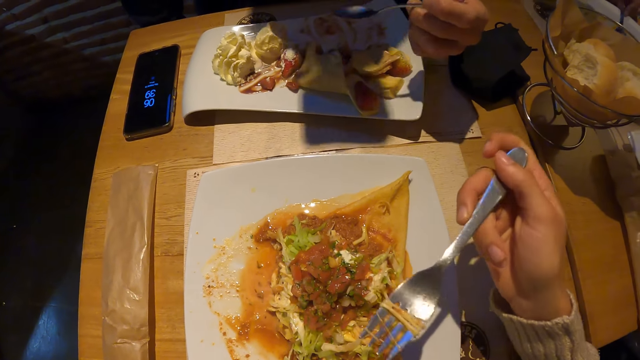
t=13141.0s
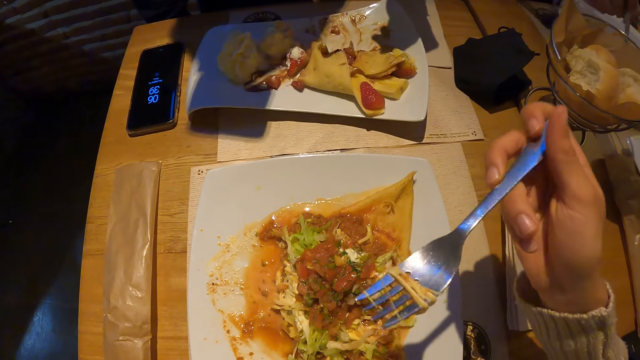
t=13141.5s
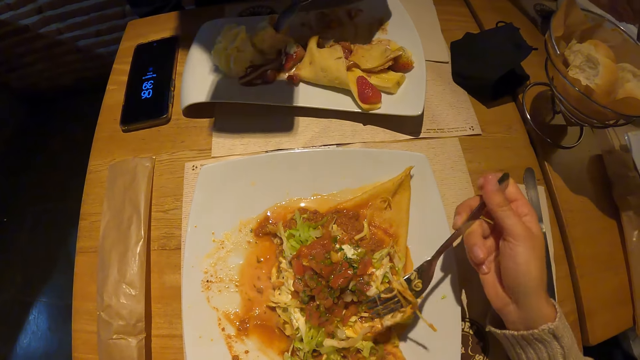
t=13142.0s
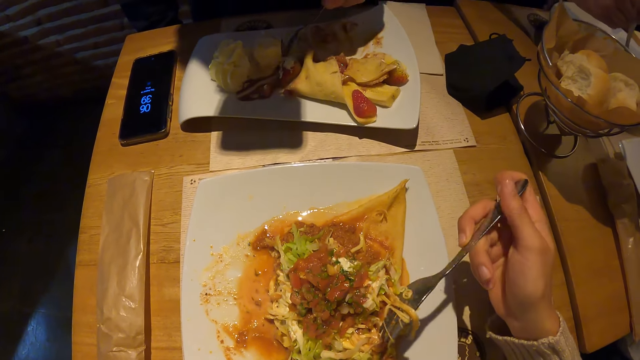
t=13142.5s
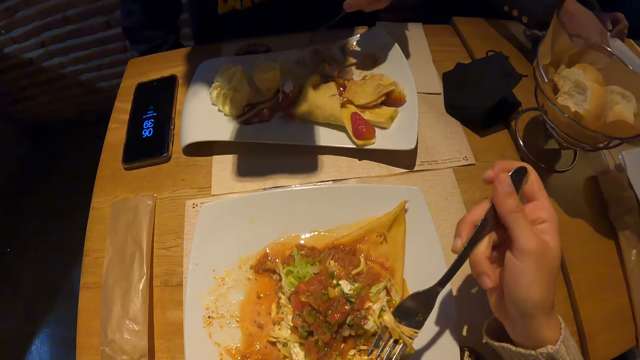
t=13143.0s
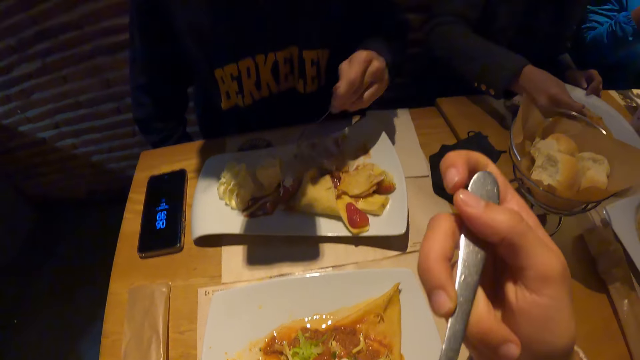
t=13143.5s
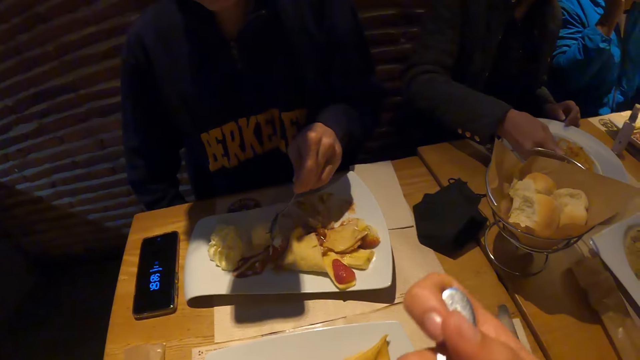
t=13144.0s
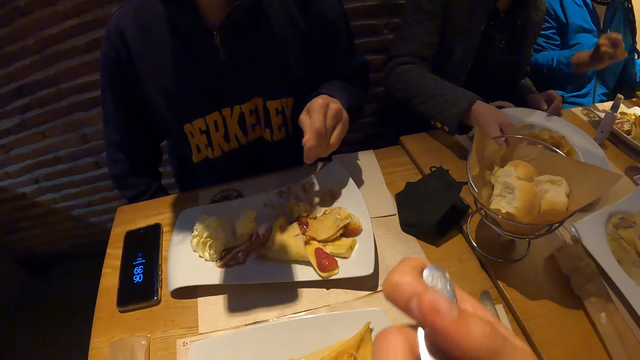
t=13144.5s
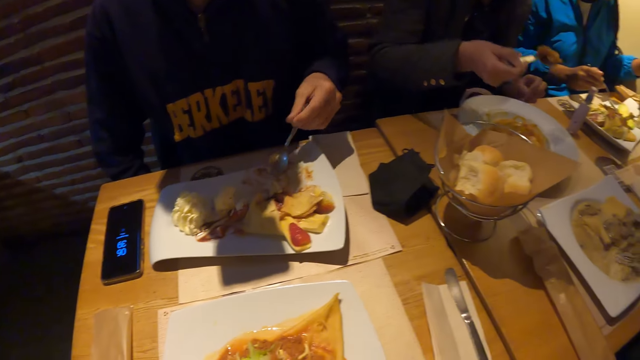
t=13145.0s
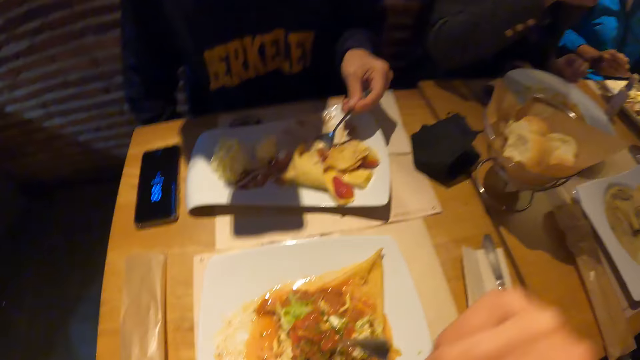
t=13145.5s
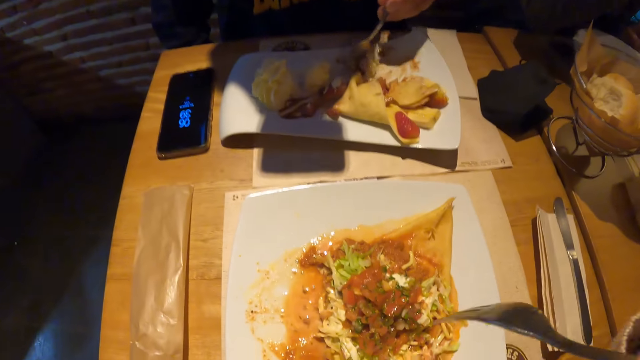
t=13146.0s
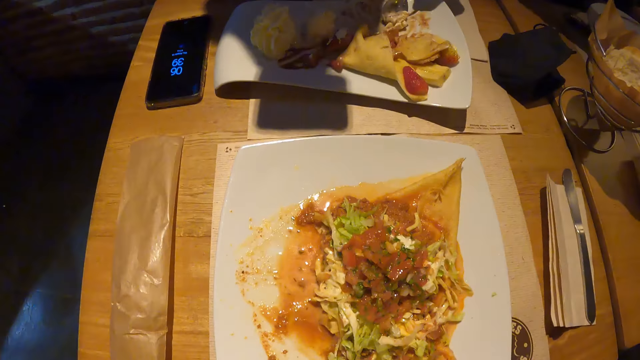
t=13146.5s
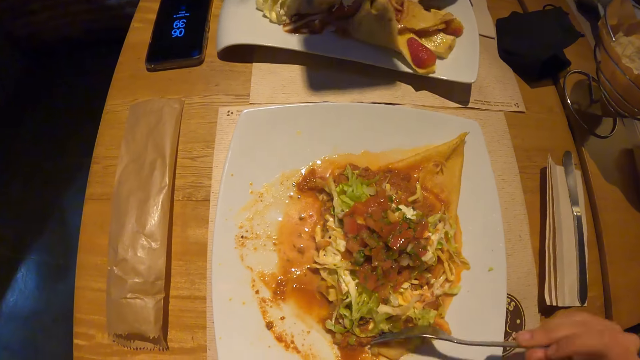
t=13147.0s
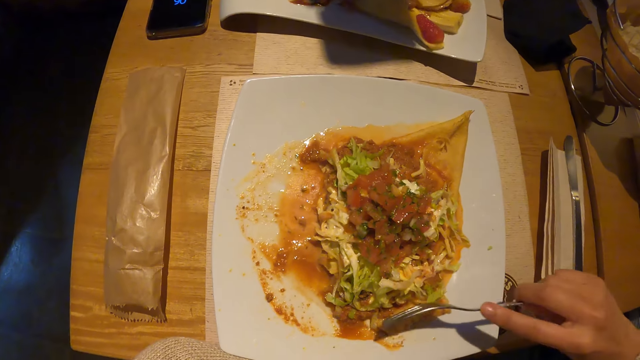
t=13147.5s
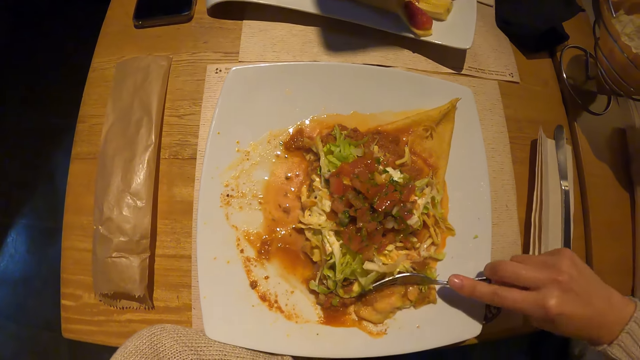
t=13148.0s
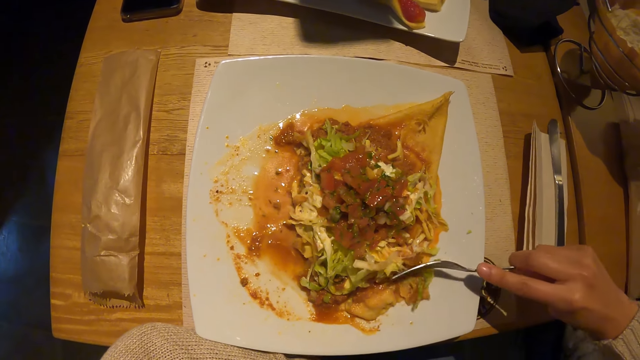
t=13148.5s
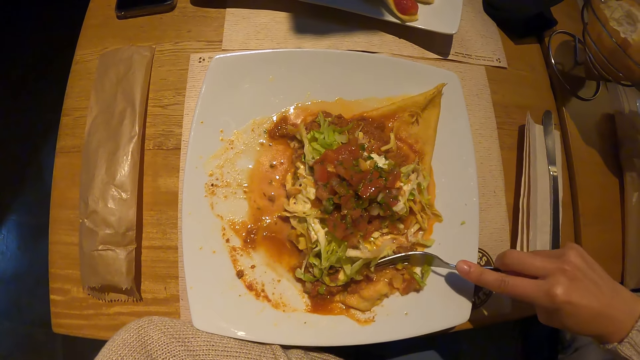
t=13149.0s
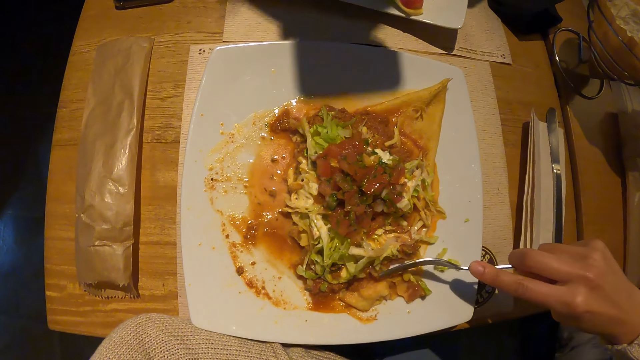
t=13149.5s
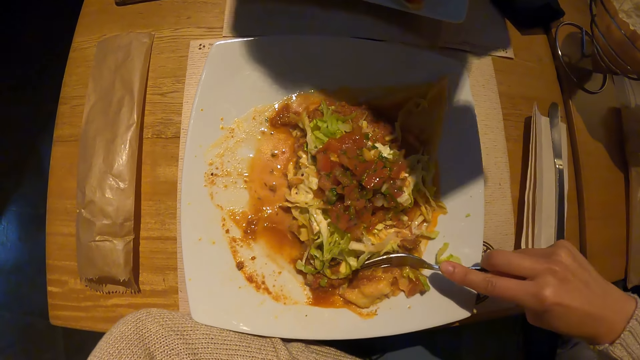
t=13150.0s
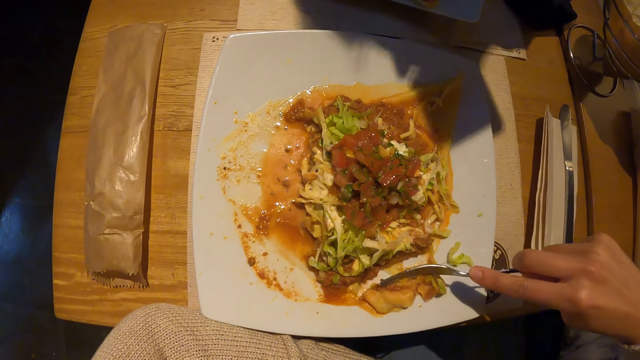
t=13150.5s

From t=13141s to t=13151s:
The camera wearer gathers food in the plate on the table with the fork in his right hand. He puts the food on the fork in his right hand in his mouth. A woman puts food in the fork in her right hand in her mouth. A man scoops the food. The camera wearer cuts food in the plate on the table with the fork in his right hand. He puts the food together.

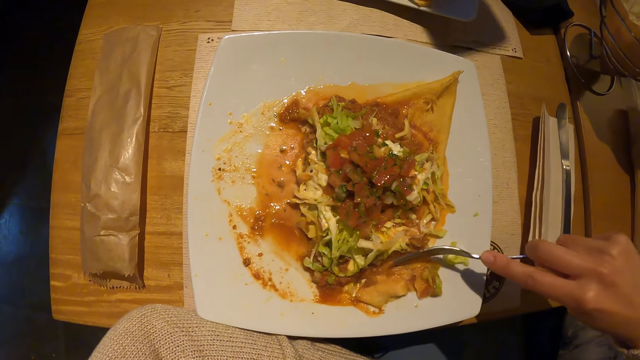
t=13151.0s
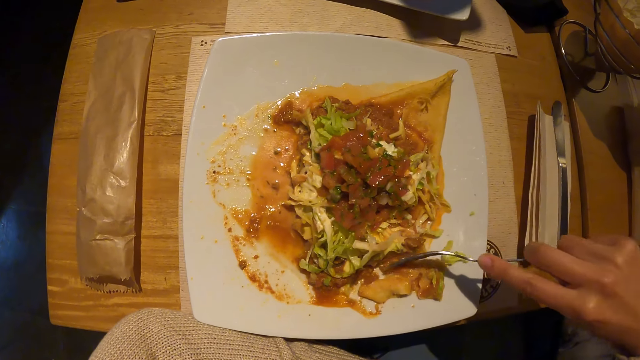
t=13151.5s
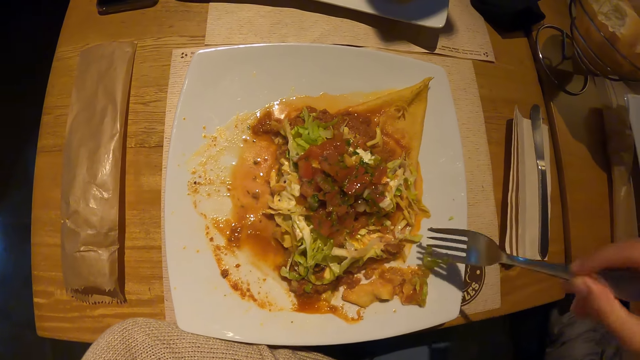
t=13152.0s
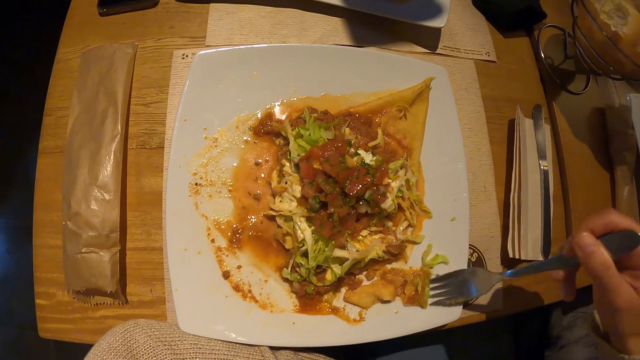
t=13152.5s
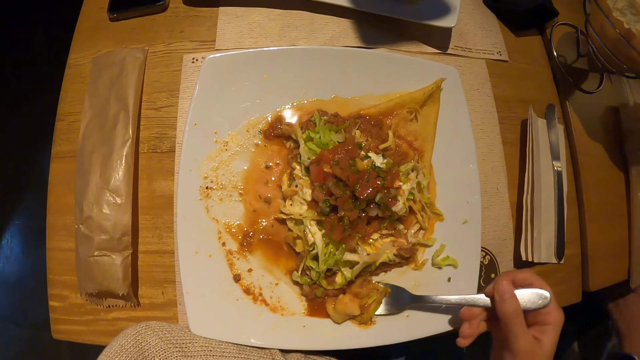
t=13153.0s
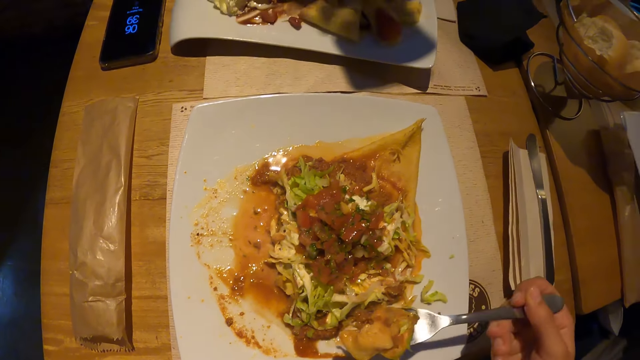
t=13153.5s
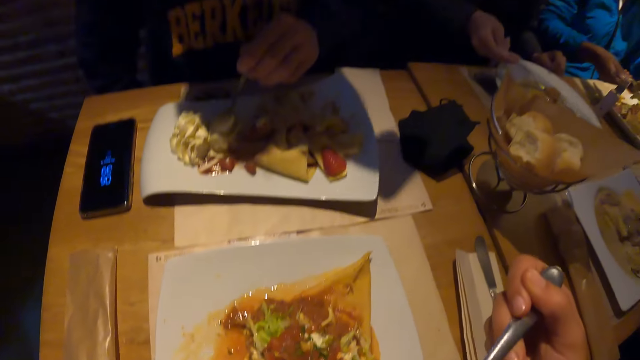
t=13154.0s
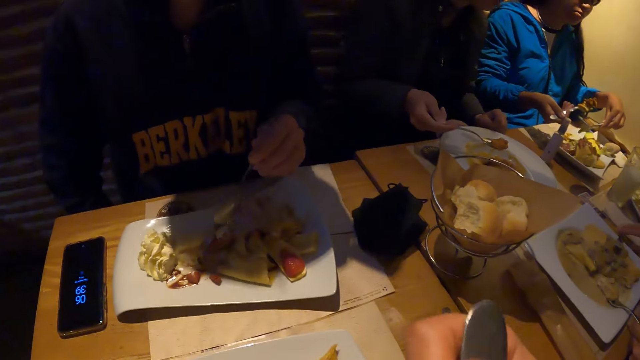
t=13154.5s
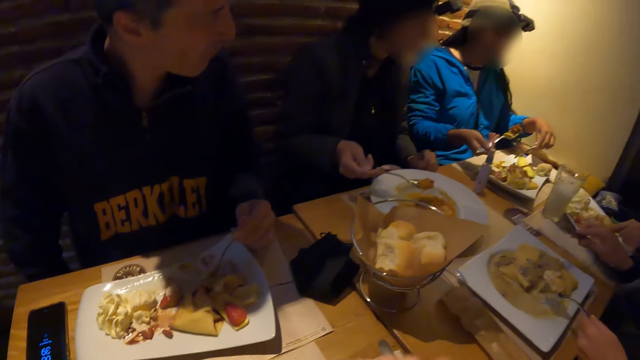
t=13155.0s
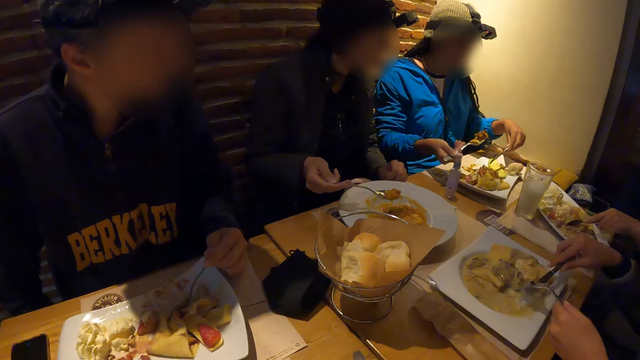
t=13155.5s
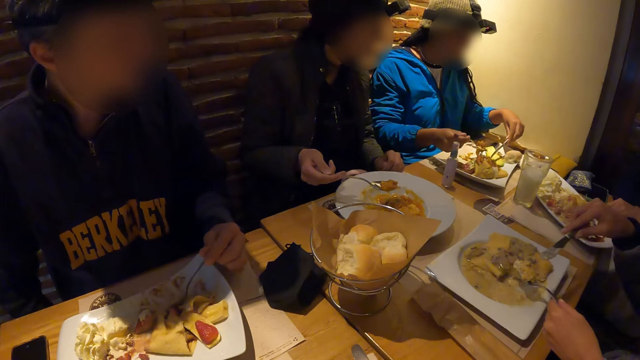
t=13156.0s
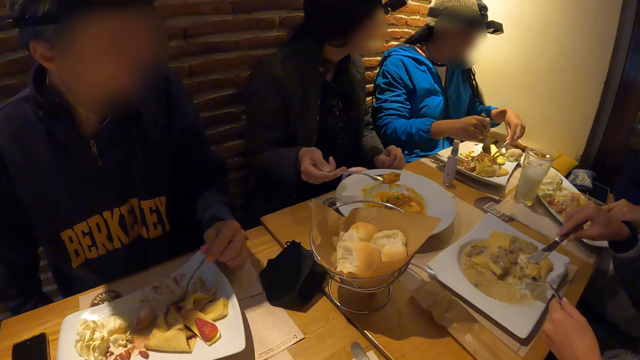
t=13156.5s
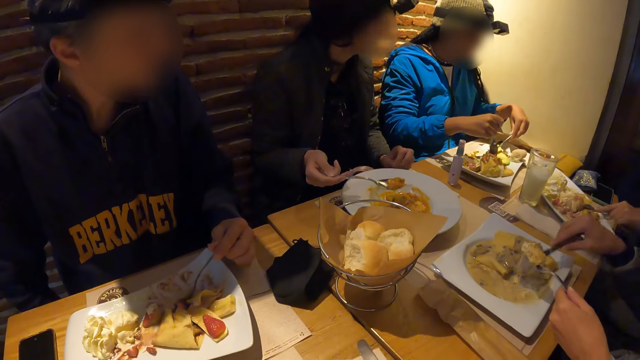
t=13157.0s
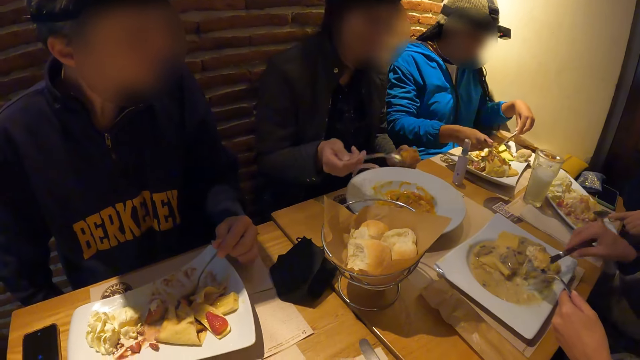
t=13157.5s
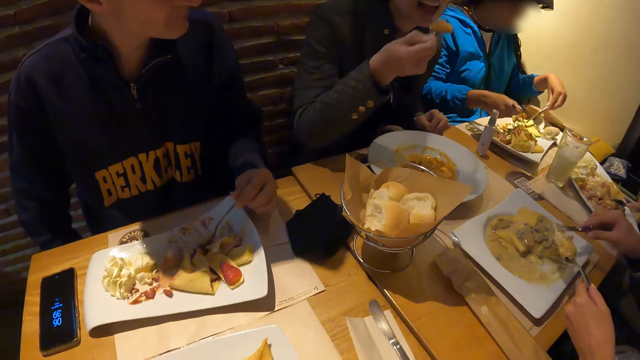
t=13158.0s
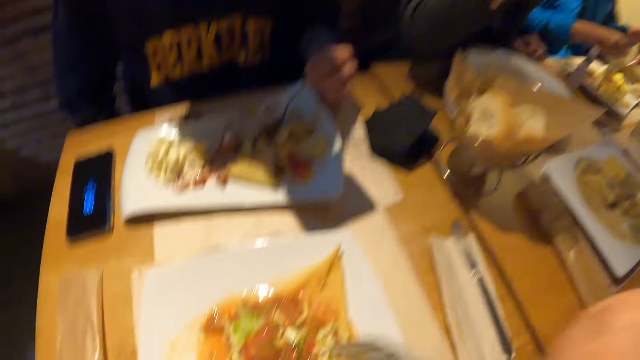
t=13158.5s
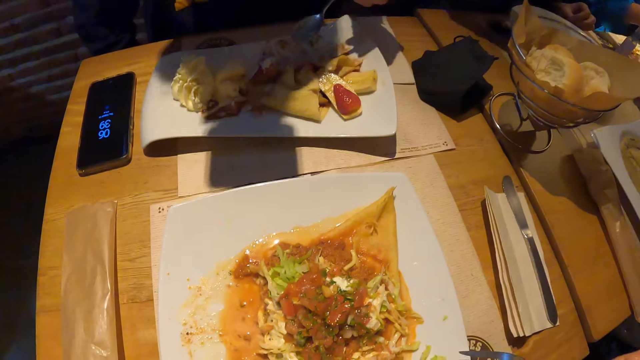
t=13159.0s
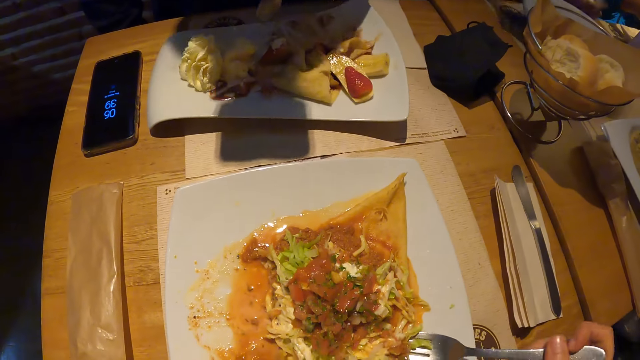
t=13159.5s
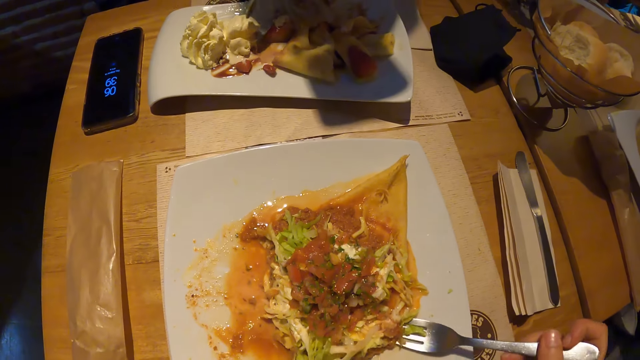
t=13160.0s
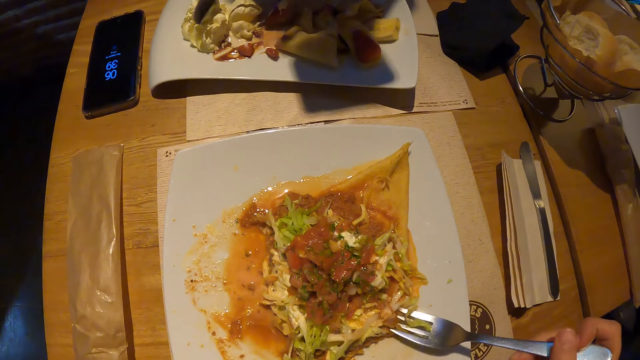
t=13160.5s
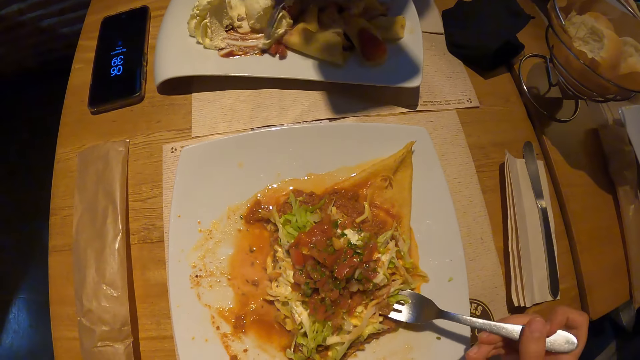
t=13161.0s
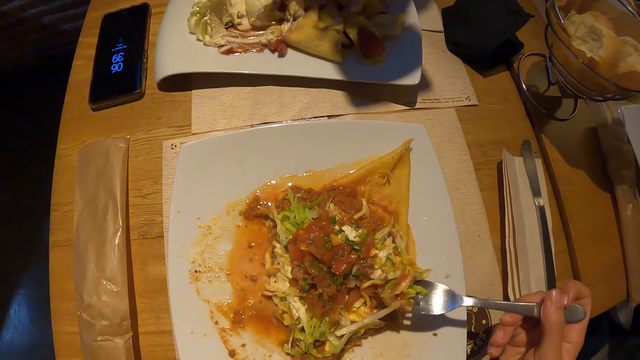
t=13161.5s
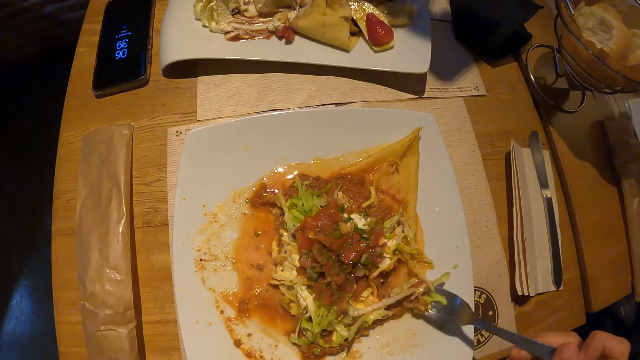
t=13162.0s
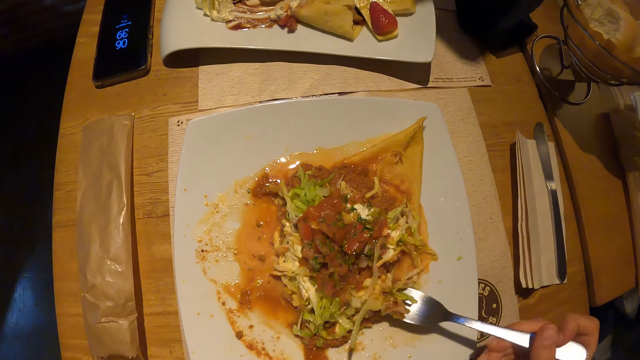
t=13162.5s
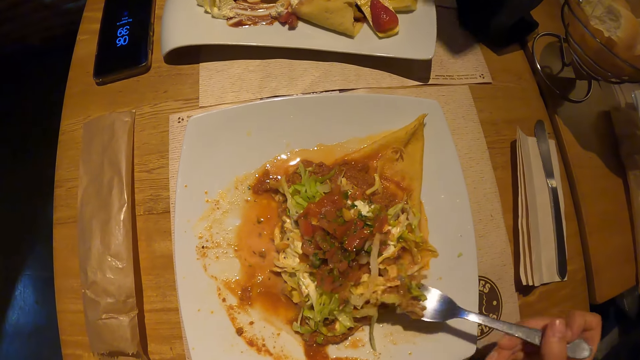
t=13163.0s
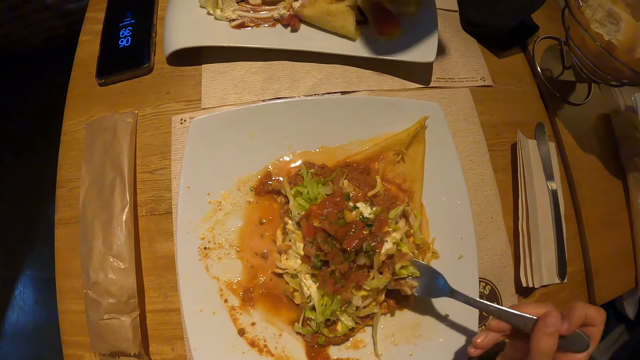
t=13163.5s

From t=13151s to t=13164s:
The camera wearer holds the fork. He takes food from the plate on the table with the fork in his right hand. A woman stirs the food in the plate on the table with the fork in her right hand and the knife. The camera wearer puts the food on the fork in his right hand in his mouth. Another woman takes the knife from the table with her right hand. The other woman takes food from the plate on the table with the knife in her right hand. A man holds the spoon. The other woman spreads the food in the knife in her right hand on the fork in her left hand. The man puts the food in the spoon in his right hand in his mouth. The camera wearer scoops the food. He gathers food from the plate on the table with the fork in his right hand.
